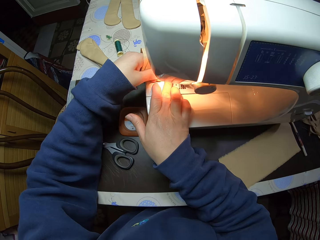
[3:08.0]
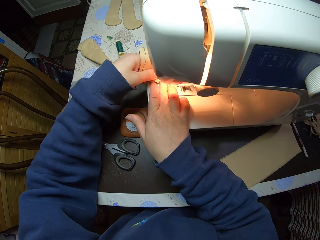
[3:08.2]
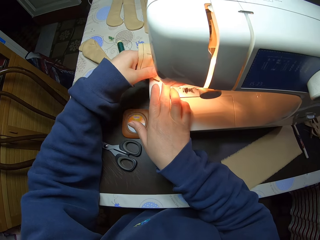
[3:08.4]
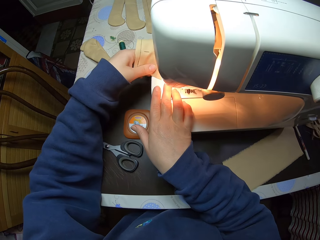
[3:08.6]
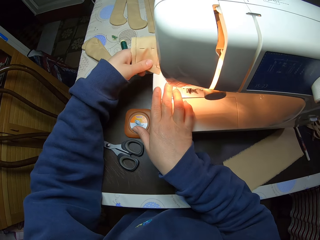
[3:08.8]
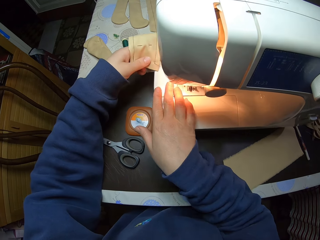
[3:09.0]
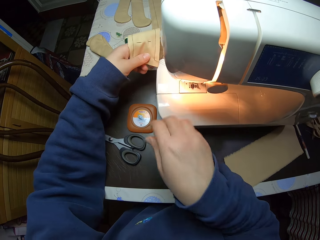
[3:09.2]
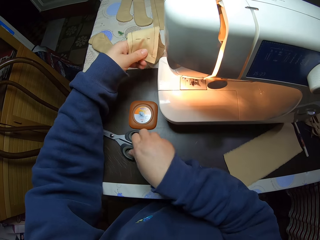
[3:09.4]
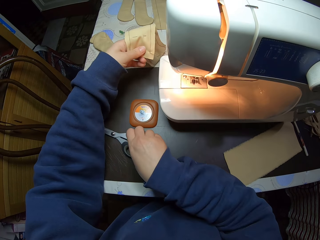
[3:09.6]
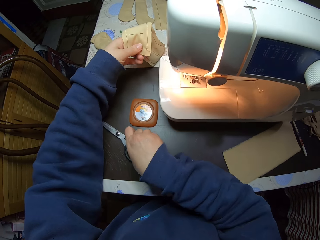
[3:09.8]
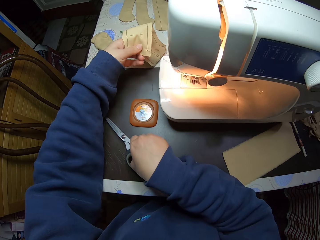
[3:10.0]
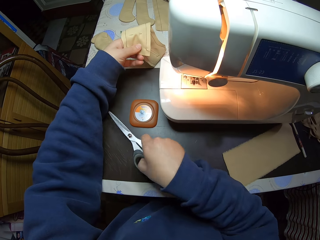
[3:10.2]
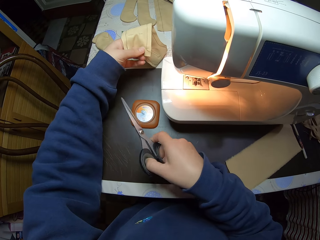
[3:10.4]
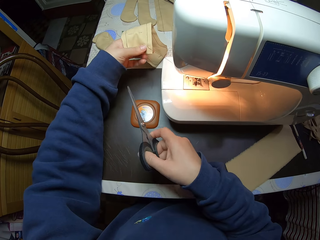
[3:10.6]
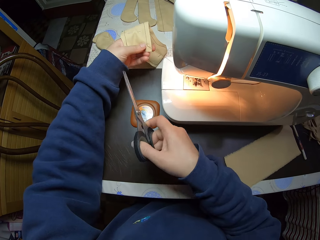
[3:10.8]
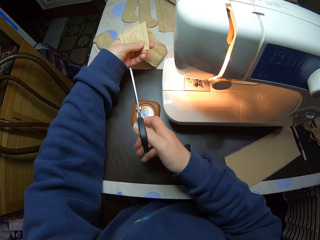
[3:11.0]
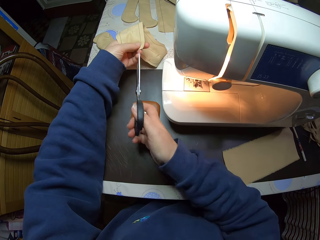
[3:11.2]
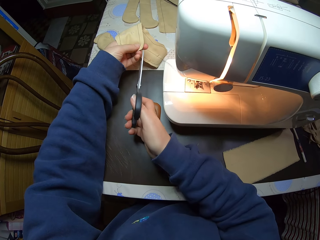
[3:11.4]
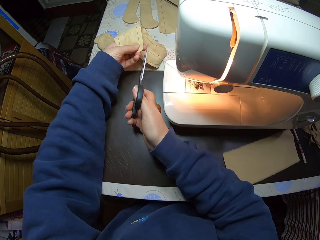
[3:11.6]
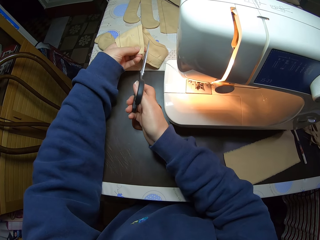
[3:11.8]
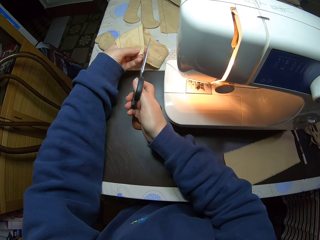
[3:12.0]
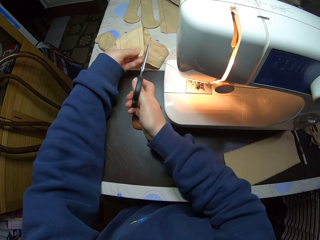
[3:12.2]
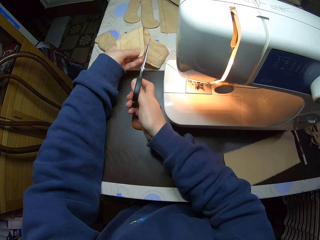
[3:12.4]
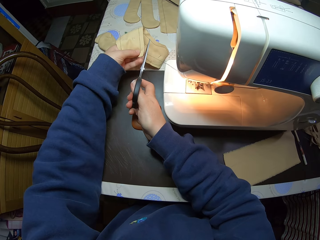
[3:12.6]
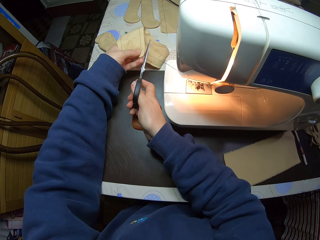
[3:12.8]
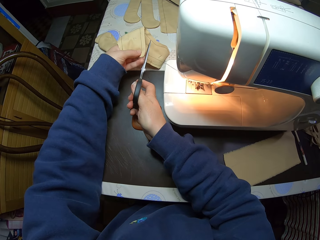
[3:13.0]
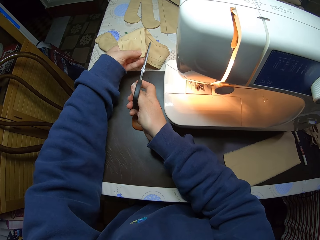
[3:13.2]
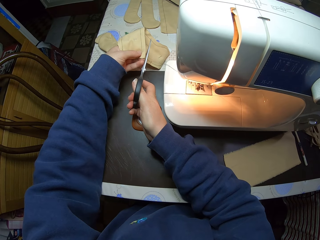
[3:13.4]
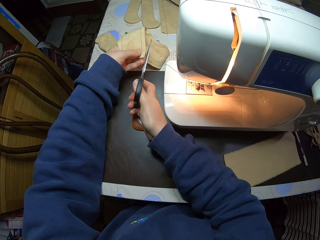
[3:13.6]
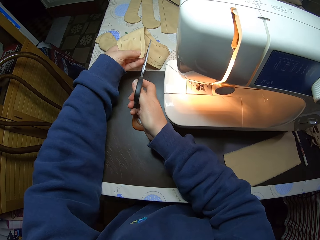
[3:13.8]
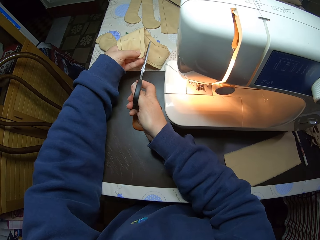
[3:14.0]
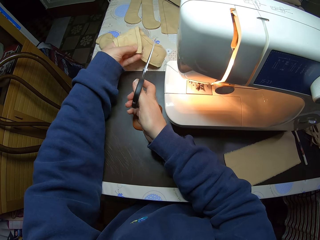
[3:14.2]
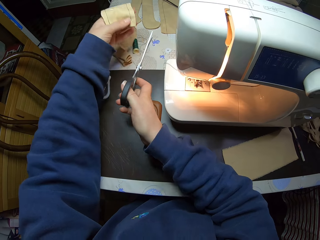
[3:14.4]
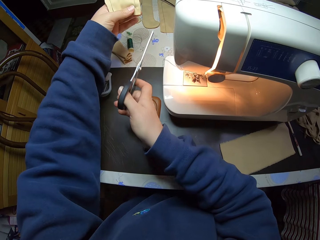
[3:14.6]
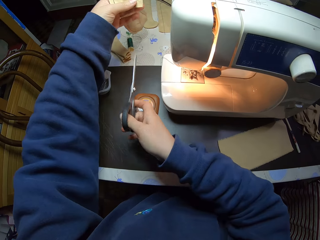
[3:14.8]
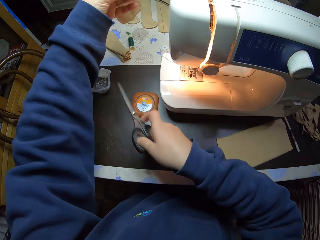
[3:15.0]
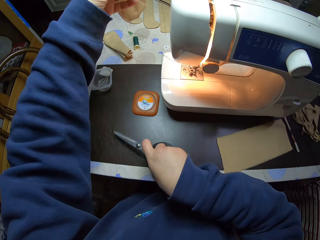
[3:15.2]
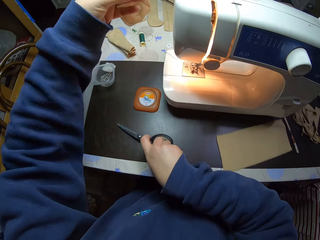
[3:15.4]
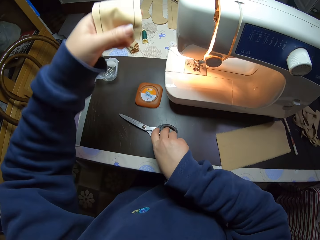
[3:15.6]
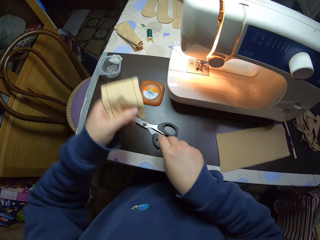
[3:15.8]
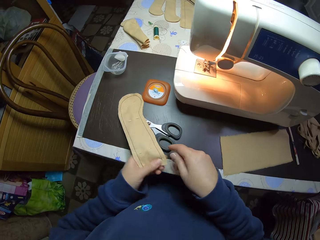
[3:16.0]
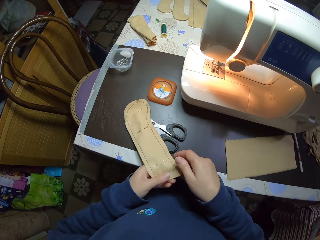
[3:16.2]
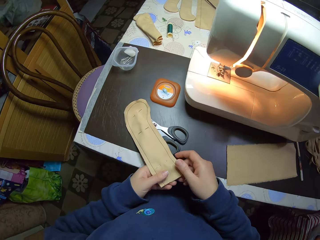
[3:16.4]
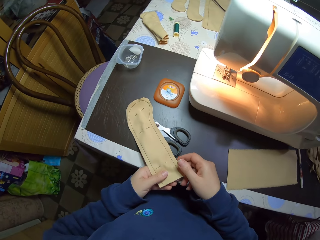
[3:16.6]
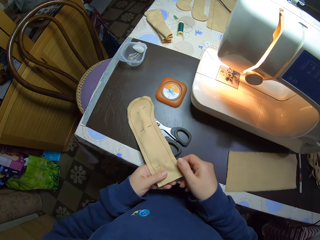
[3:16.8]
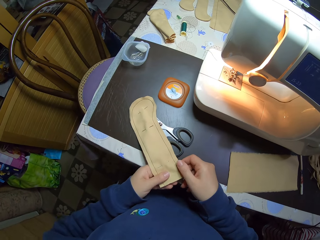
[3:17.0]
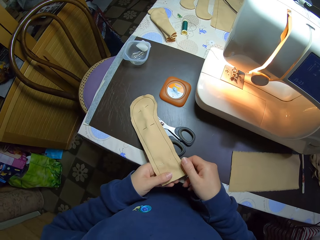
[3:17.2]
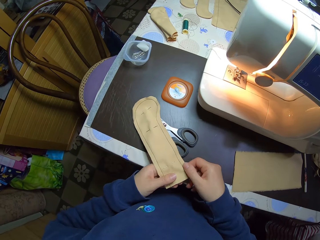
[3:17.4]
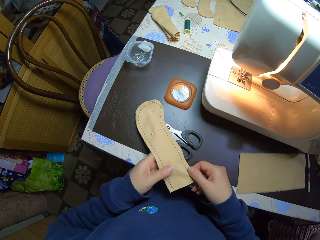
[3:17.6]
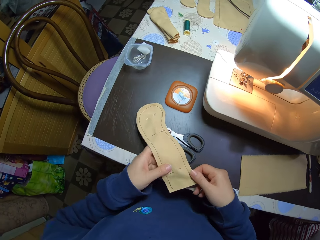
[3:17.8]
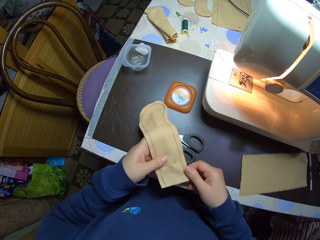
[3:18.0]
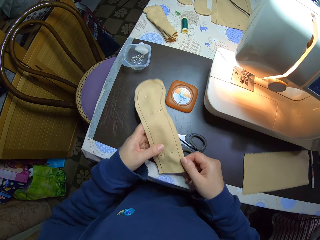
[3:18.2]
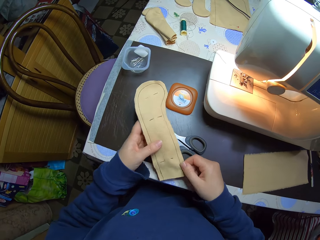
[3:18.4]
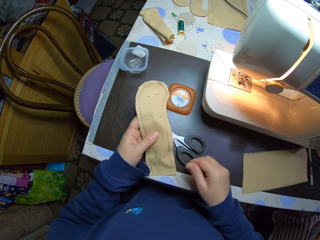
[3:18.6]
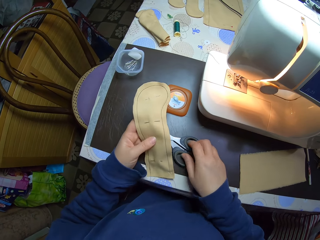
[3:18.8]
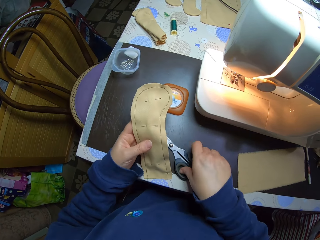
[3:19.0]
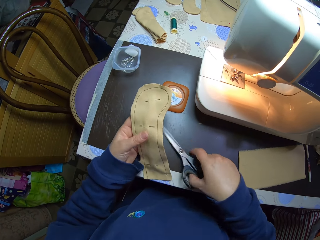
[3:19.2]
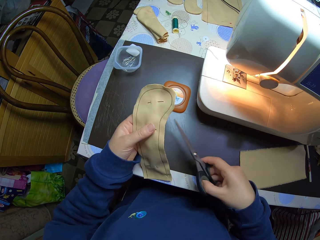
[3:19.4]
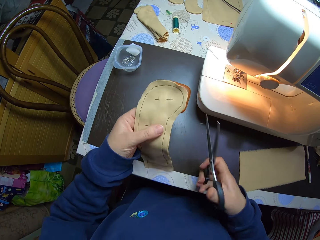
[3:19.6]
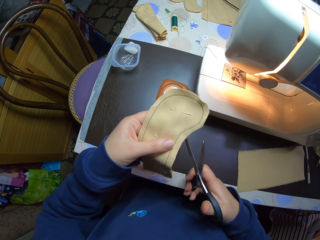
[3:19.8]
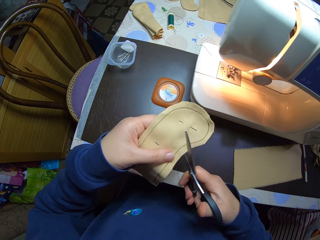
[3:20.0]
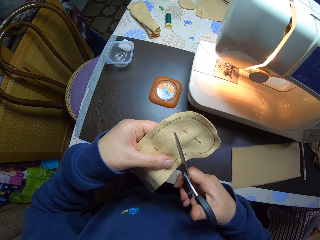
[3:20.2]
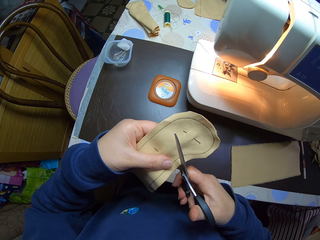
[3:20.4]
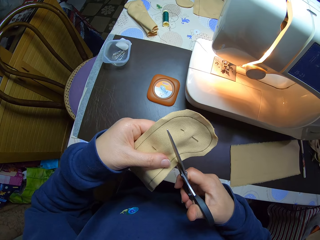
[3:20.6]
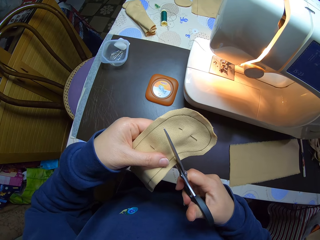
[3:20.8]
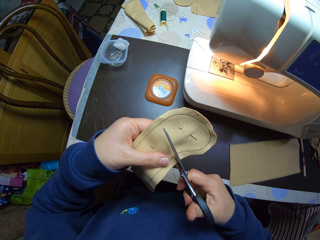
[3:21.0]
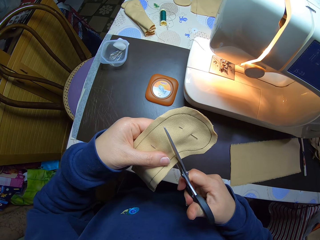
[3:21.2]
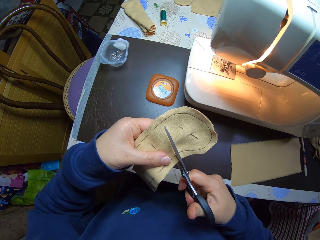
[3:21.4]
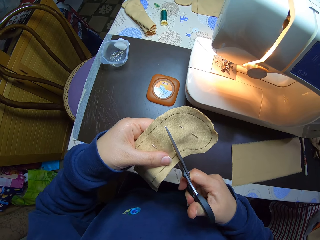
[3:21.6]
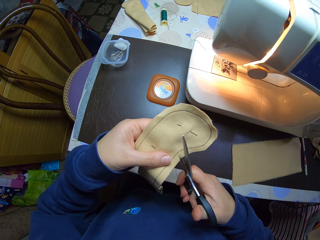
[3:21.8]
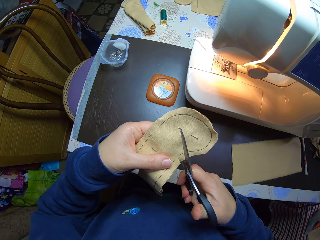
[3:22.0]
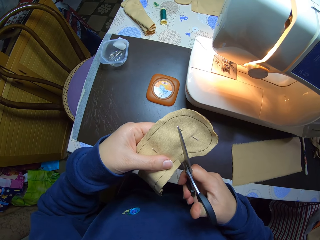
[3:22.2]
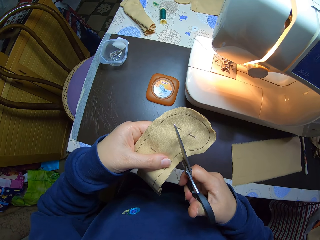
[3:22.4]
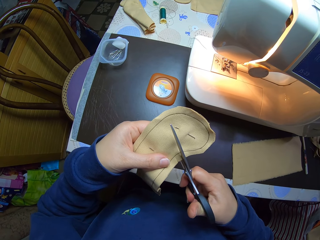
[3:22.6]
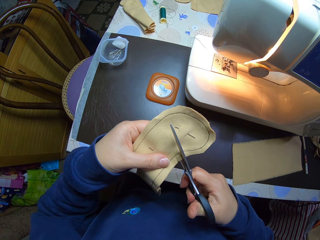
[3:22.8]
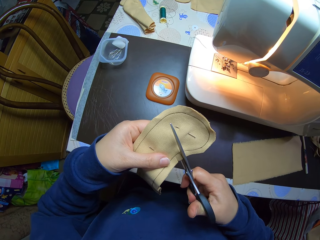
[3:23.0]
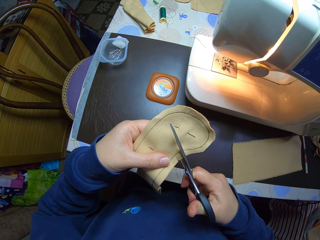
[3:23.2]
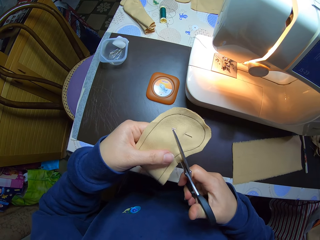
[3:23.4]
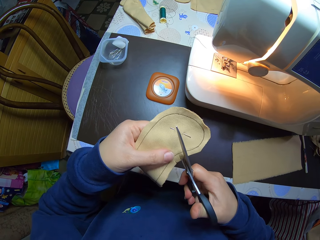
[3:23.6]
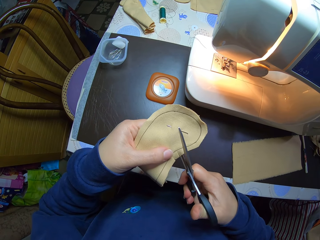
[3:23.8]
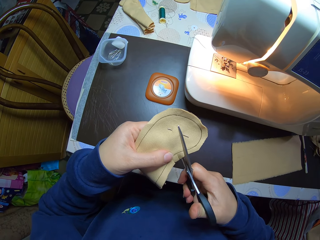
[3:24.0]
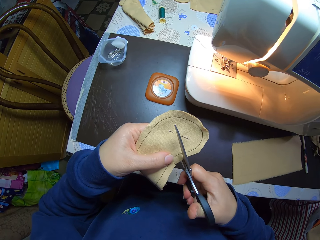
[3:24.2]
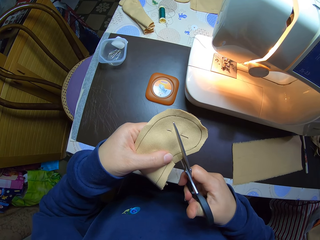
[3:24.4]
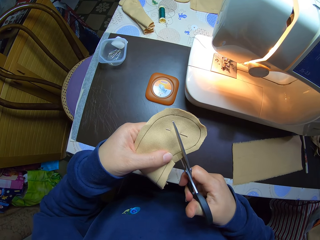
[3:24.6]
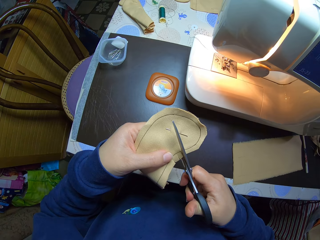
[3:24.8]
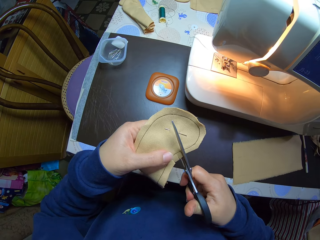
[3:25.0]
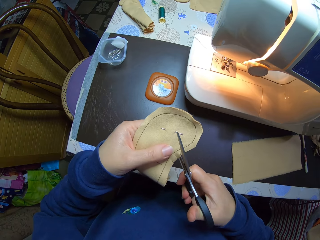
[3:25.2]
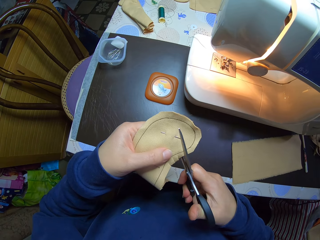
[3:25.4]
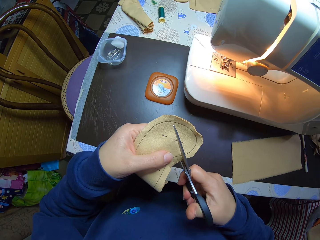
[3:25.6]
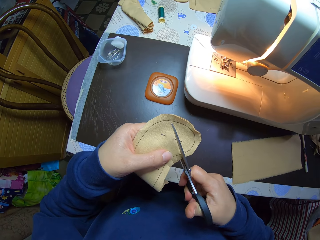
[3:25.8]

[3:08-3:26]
The camera wearer holds the material or piece of cloth with her hand. She removes the piece of cloth from the sewing machine with her left hand. She picks up the pair of scissors from the table with her right hand. She holds the pair of scissors. She cuts a thread from the piece of cloth with the scissors in her right hand. She holds the material with her left hand. She drops the pair of scissors on the table with her right hand. She puts the material on the table. She holds the piece of cloth in the sewing machine with both hands. She holds the material with her left hand. She picks up the pair of scissors from the table with her right hand. She holds the pair of scissors. She cuts around the piece of cloth with the pair of scissors in her right hand.

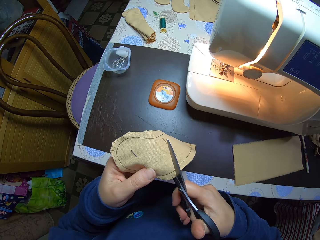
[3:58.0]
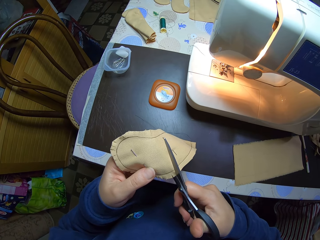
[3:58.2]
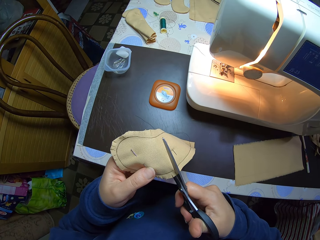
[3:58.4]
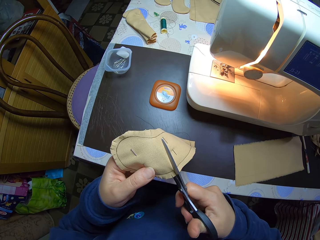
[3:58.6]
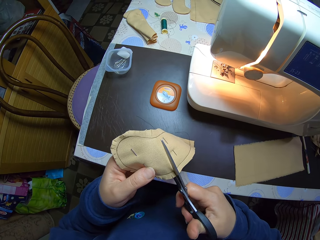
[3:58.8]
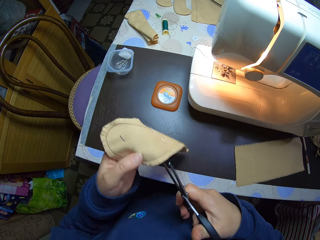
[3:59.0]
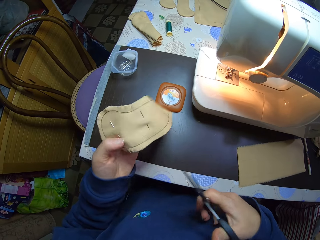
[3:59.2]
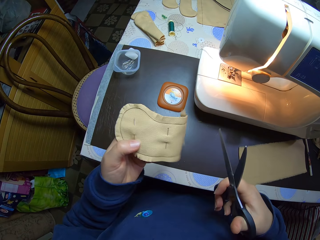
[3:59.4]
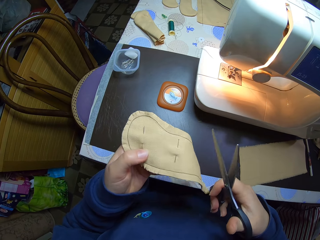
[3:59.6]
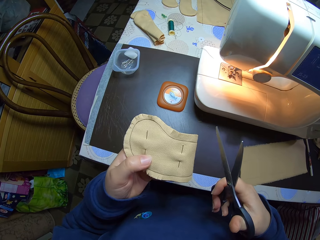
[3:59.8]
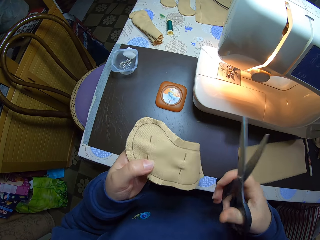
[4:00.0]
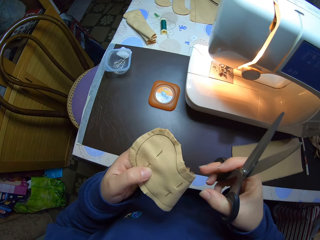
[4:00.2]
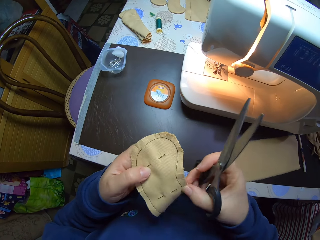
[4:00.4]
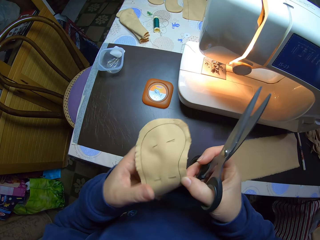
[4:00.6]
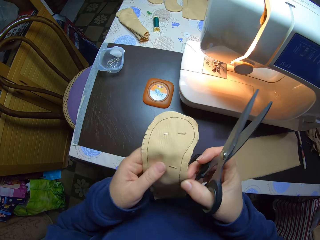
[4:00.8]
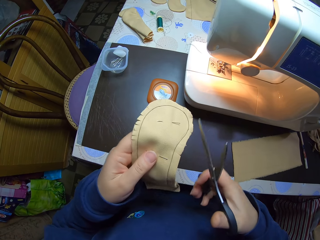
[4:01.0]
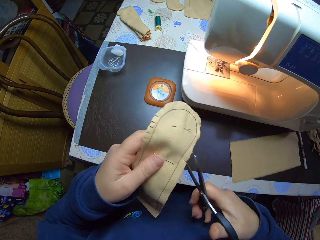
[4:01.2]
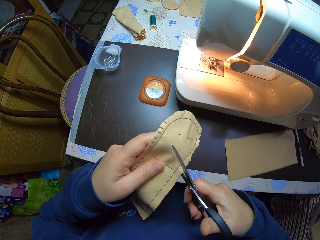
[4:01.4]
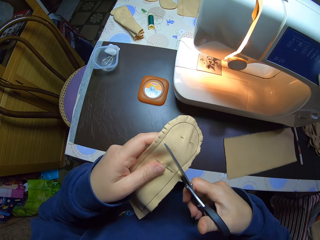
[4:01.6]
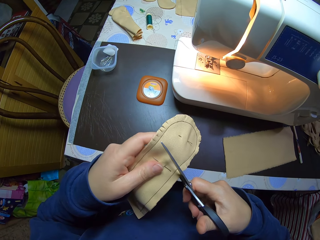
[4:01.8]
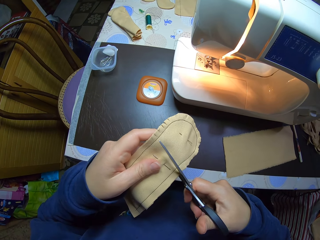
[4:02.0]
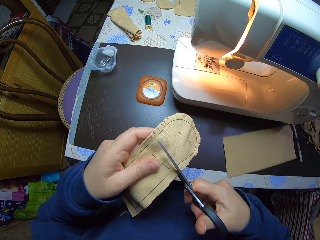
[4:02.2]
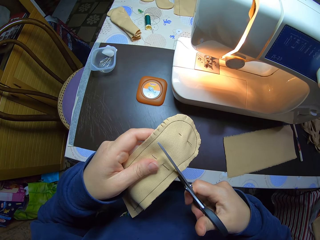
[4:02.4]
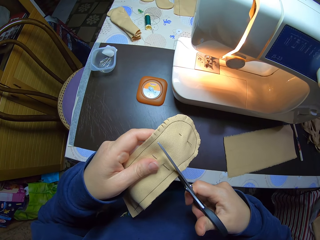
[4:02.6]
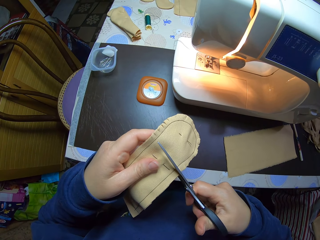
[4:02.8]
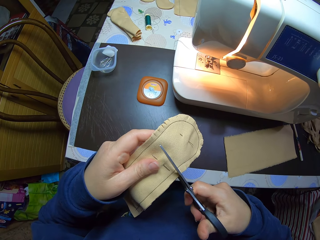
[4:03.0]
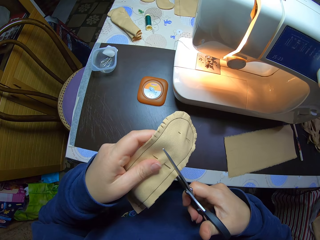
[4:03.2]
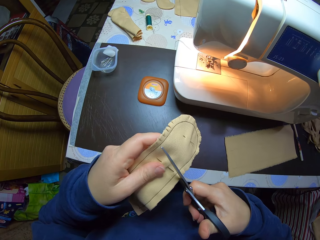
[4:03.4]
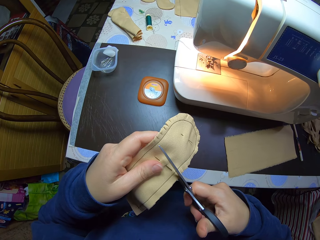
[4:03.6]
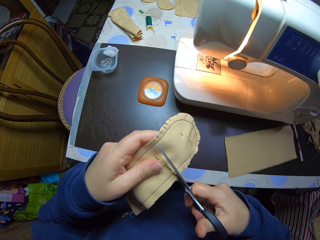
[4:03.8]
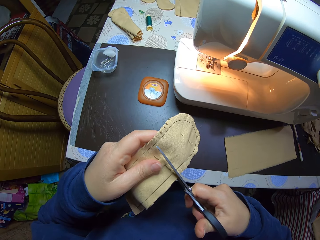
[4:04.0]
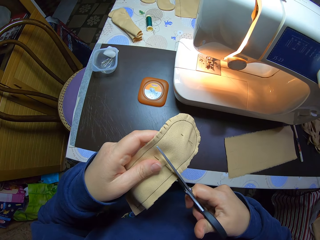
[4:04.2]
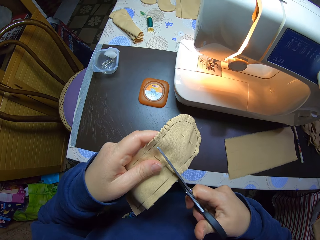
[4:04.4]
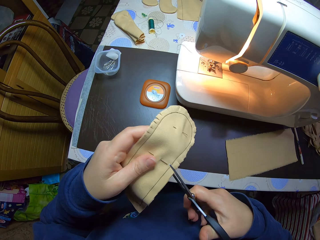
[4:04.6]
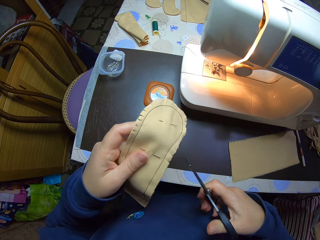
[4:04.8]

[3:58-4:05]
The camera wearer holds the piece of cloth with both hands. She holds the piece of cloth with her left hand. She cuts around the piece of cloth with the pair of scissors in her right hand.
